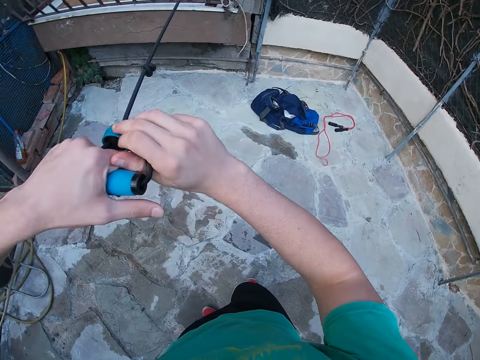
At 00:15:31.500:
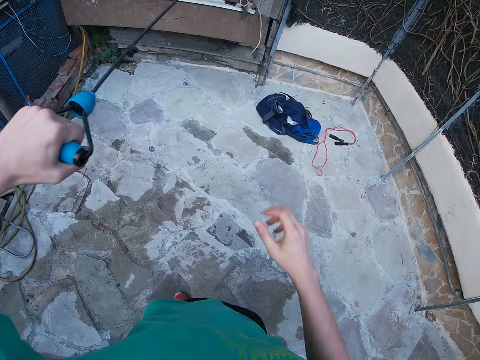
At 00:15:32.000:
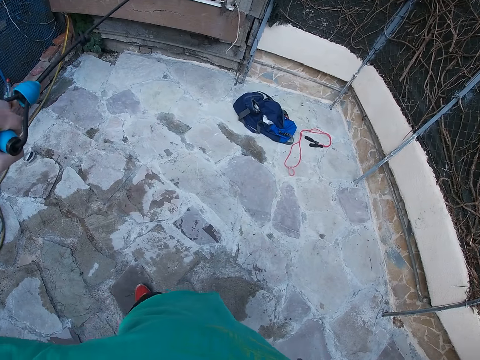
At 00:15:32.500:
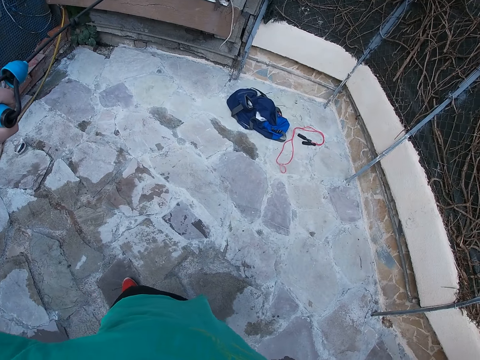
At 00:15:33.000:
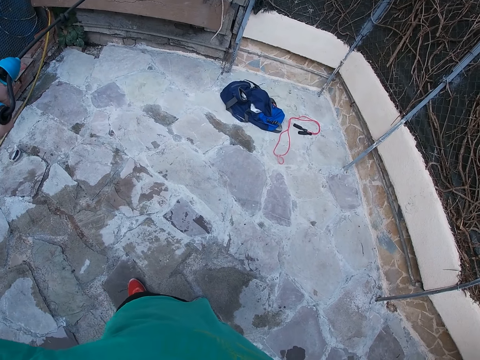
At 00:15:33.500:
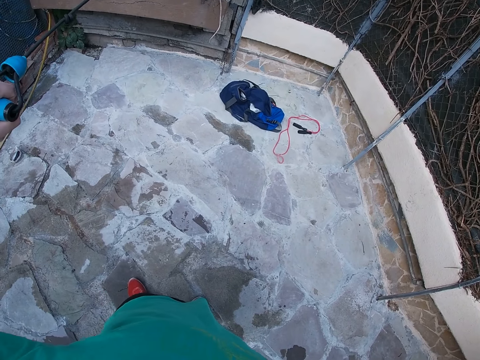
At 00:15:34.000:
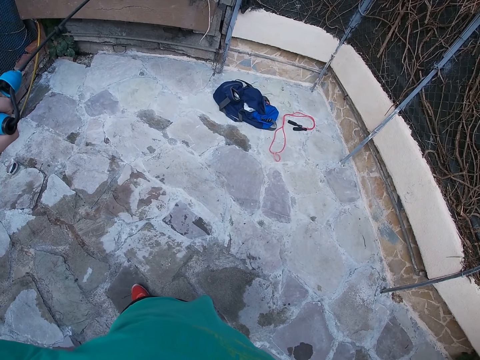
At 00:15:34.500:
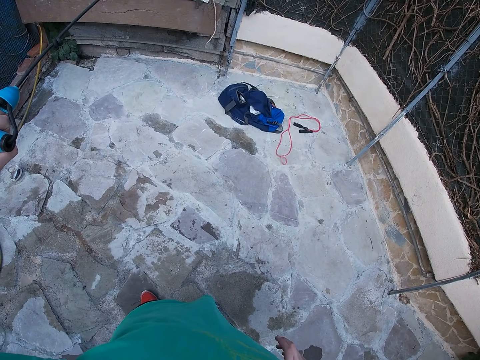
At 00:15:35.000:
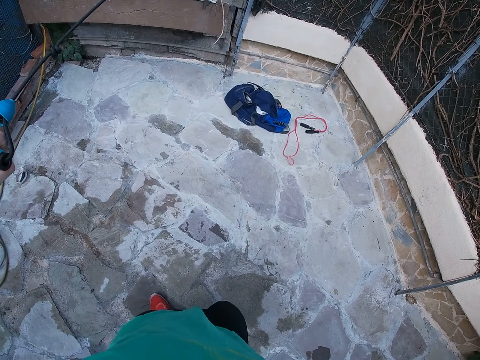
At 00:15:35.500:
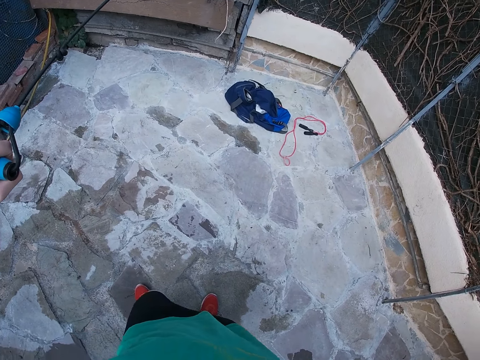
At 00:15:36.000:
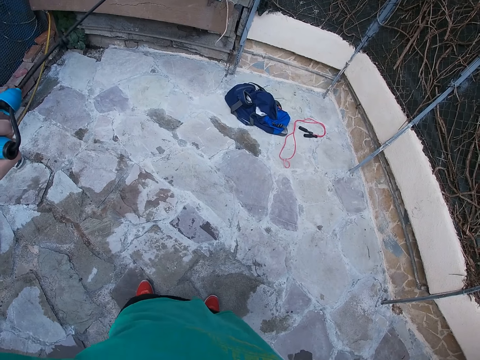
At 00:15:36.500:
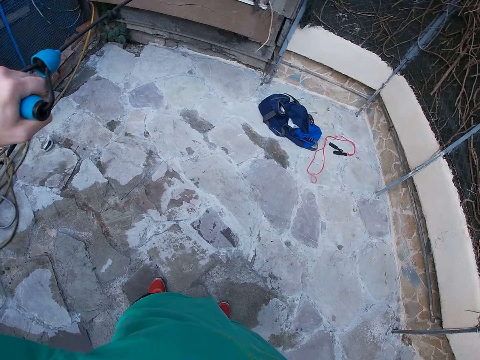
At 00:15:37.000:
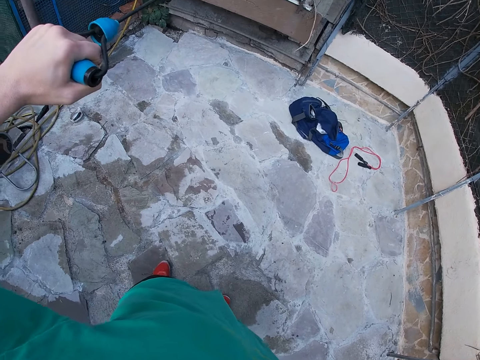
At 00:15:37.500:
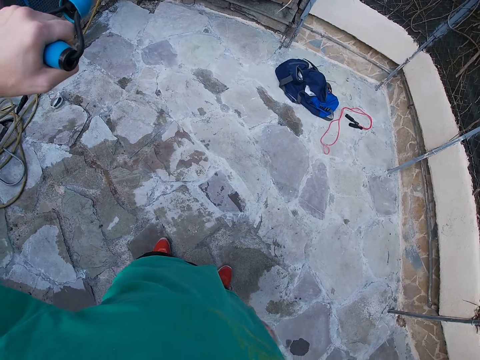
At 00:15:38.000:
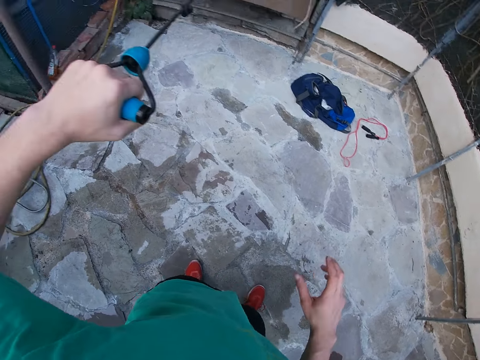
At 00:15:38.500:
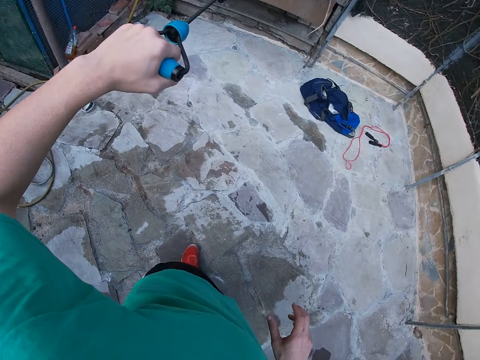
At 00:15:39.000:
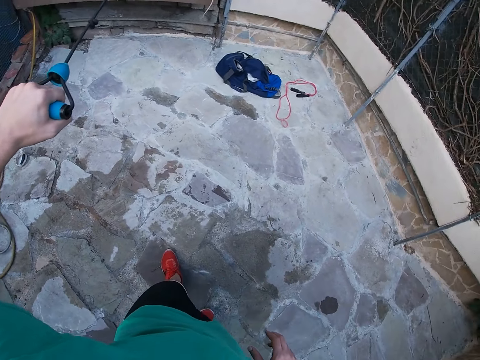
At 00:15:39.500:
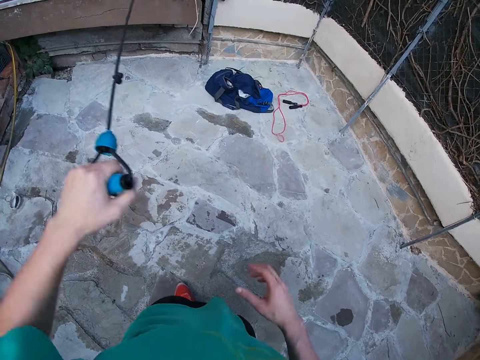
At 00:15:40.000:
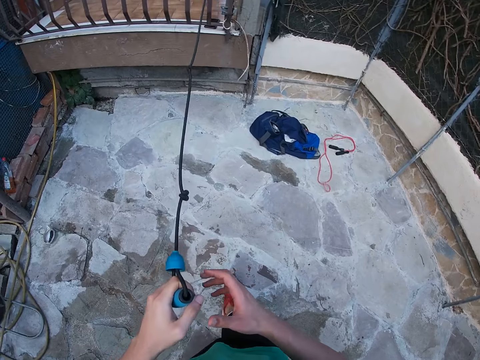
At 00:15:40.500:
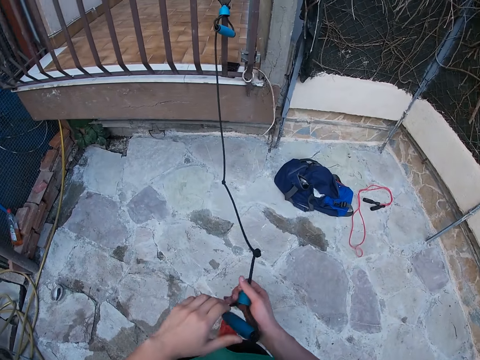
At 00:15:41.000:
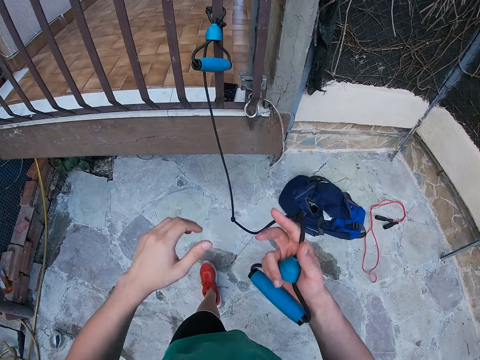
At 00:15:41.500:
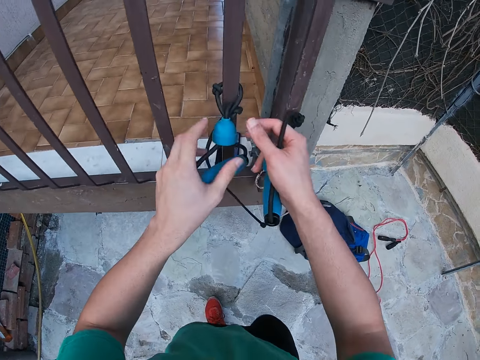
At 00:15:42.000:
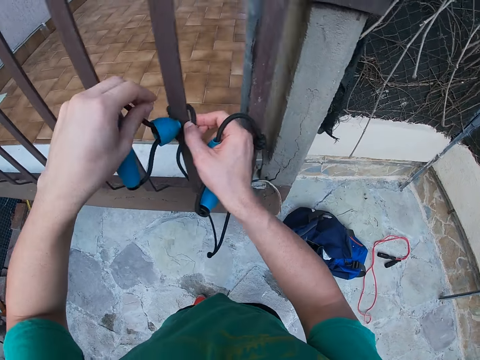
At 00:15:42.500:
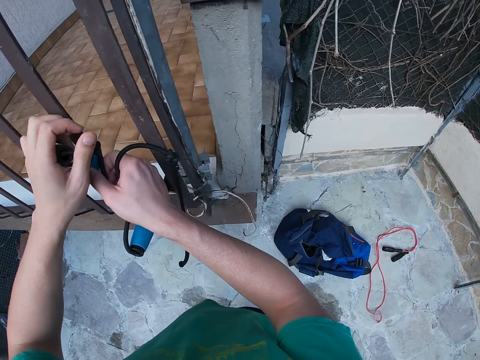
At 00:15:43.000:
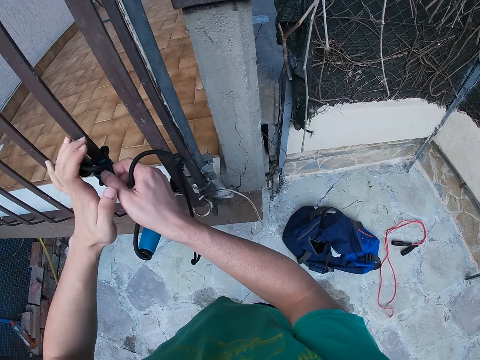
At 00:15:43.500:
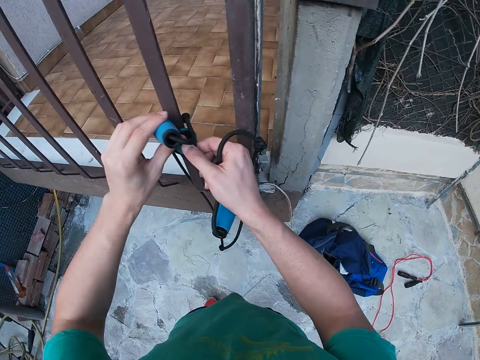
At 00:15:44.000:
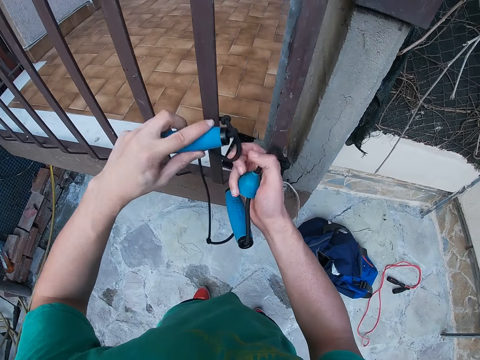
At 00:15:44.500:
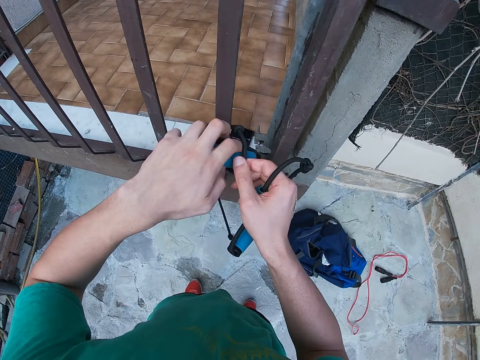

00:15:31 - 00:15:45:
The camera wearer looks around. They move around. They transfer the resistance band to the right hand. They walk around. They untie a rope on the metal grill.

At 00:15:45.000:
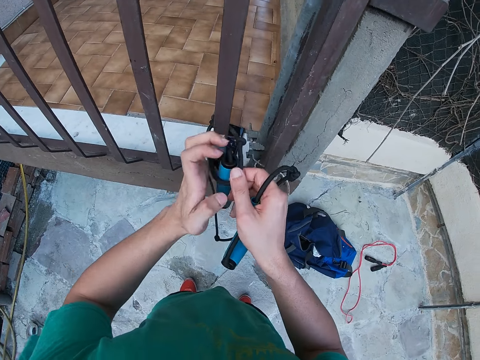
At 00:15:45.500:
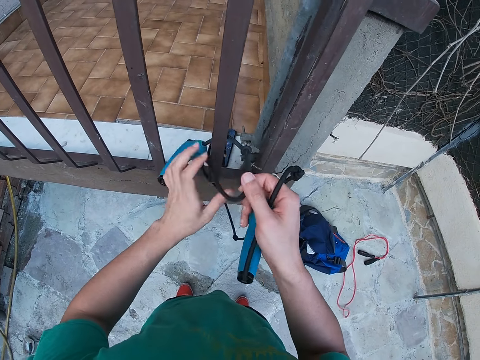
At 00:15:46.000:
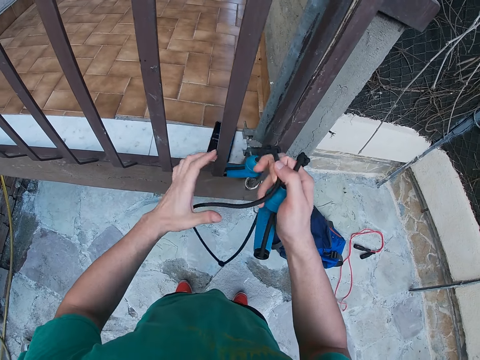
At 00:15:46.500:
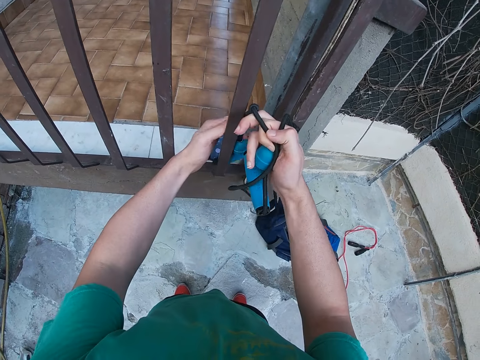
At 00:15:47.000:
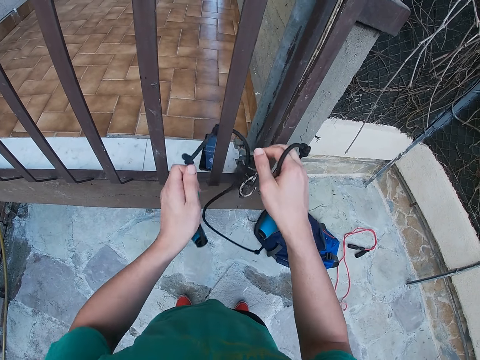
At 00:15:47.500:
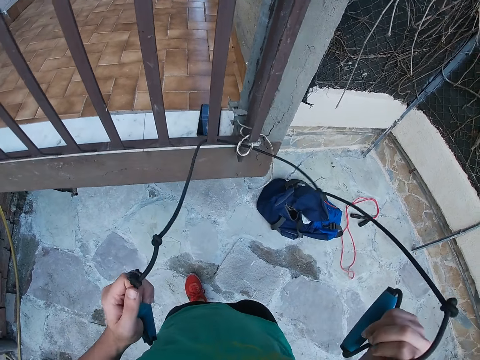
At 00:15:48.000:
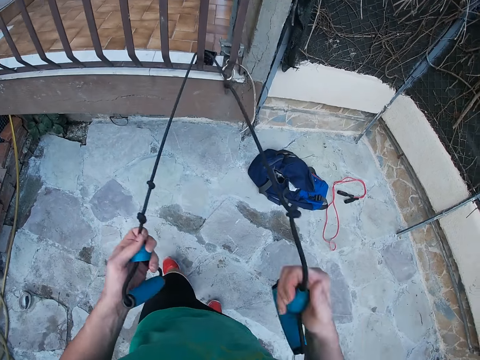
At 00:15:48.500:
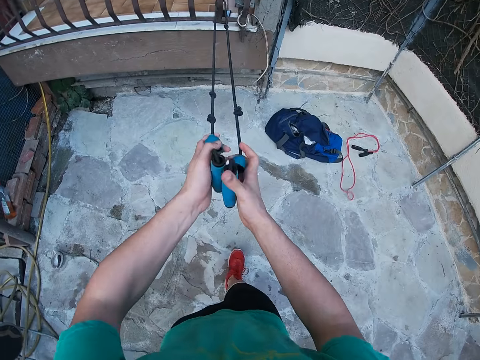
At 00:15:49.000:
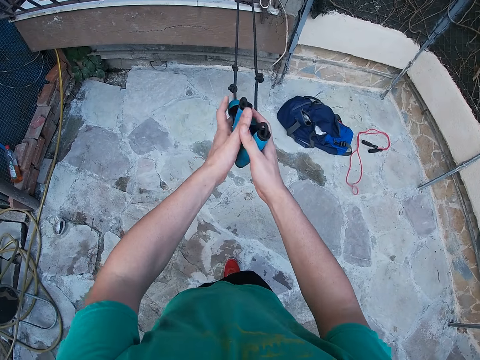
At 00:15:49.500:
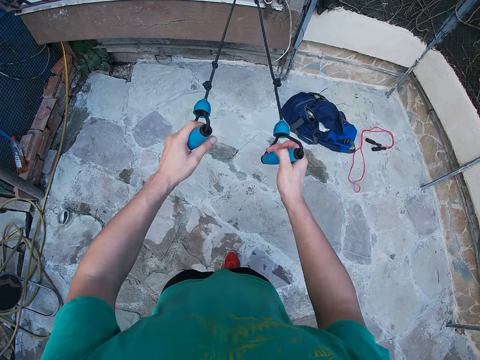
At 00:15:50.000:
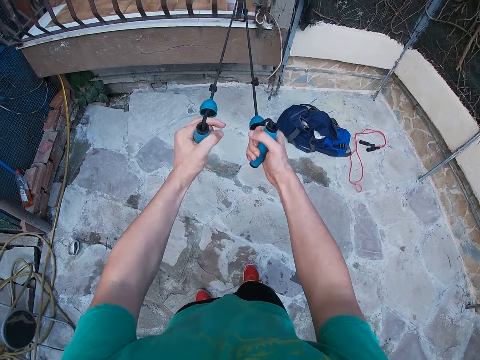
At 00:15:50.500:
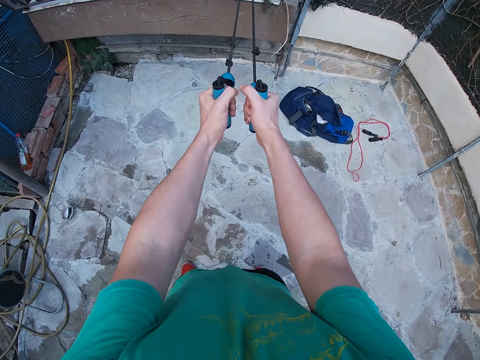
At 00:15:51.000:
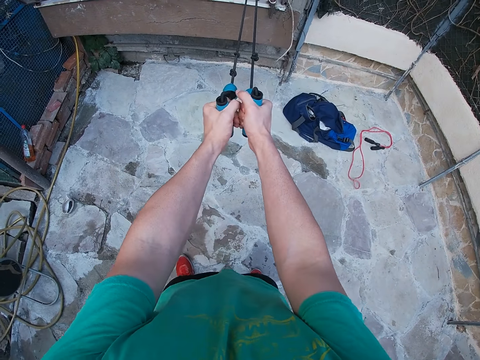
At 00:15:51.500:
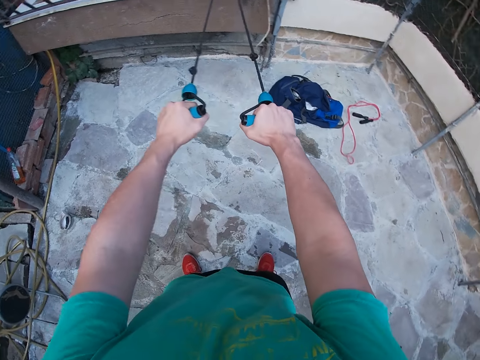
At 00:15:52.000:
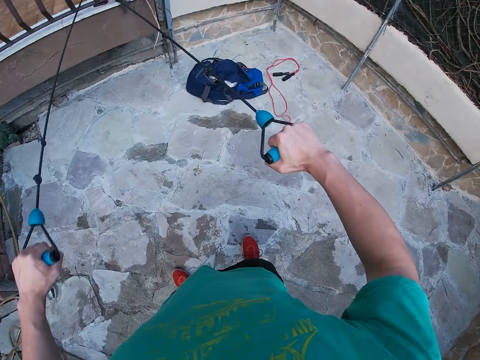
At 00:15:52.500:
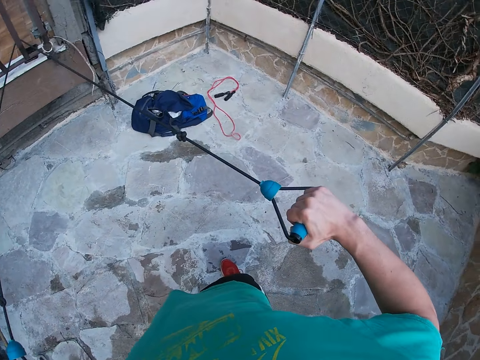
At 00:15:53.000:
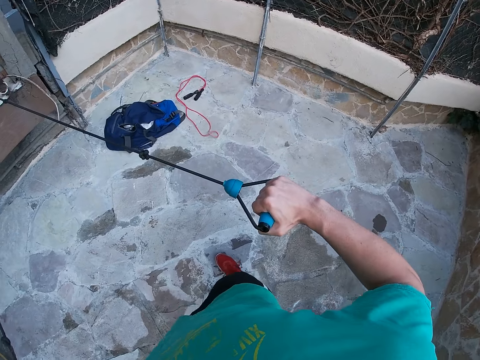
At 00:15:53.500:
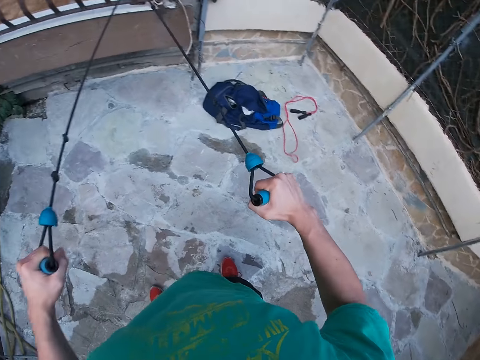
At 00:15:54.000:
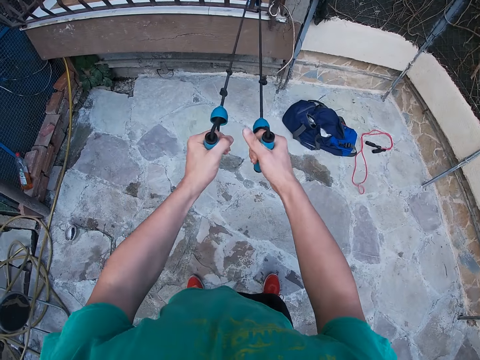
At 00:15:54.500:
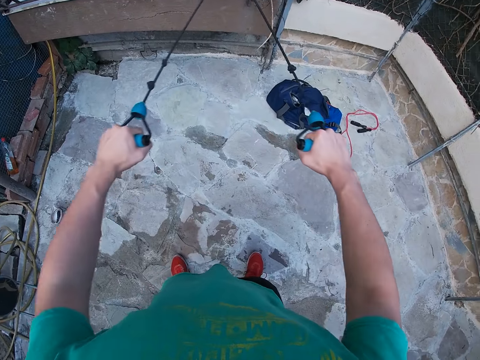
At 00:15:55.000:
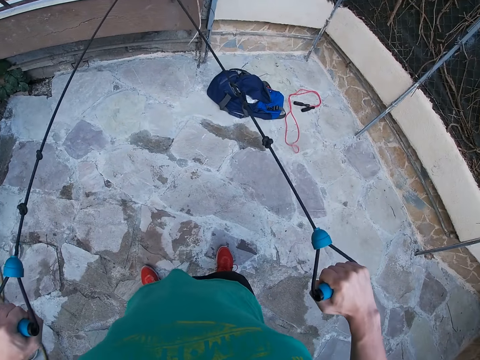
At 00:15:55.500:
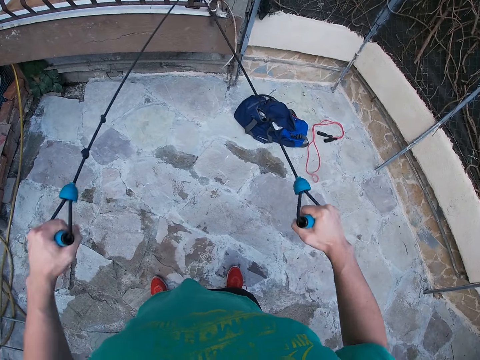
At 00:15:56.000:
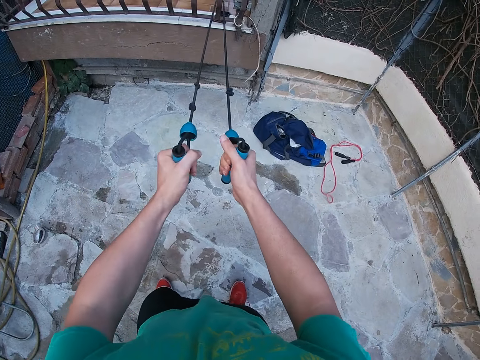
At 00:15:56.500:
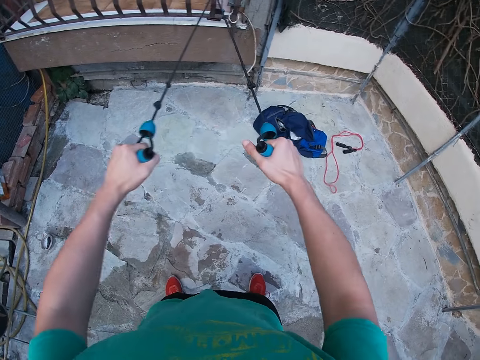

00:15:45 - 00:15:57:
The camera wearer holds the resistance band handles with both hands. They walk around. They look around. They work out with the resistance band. They pull an elastic rope.
